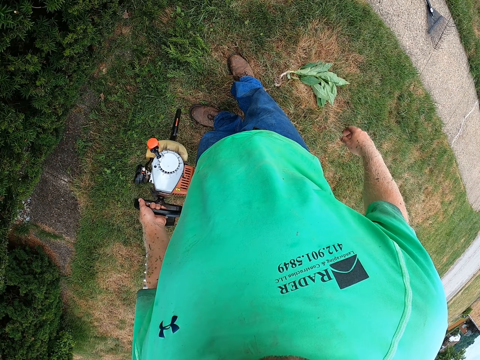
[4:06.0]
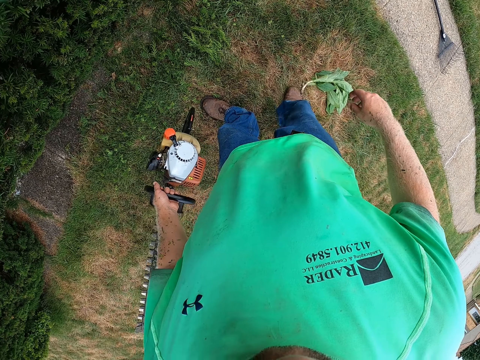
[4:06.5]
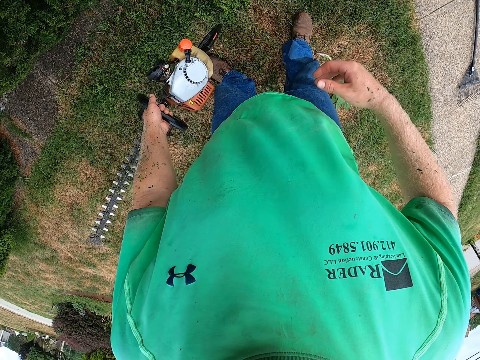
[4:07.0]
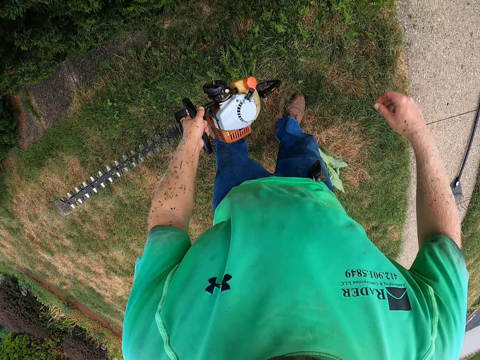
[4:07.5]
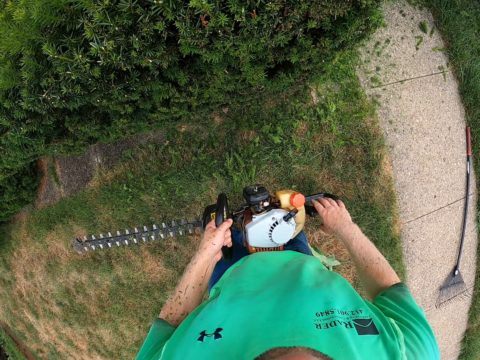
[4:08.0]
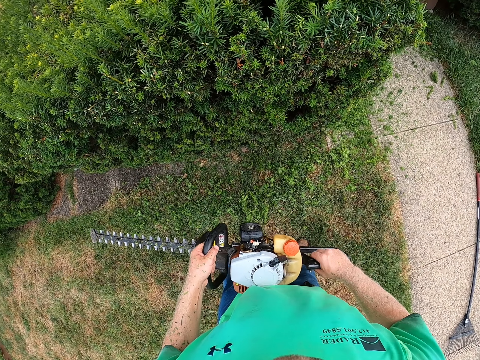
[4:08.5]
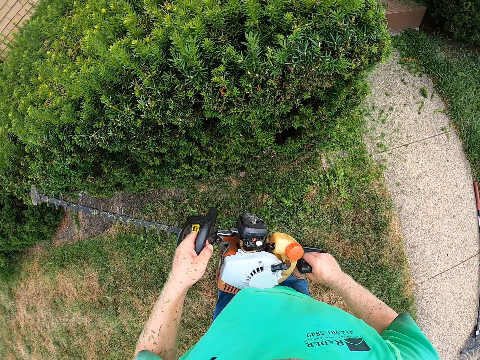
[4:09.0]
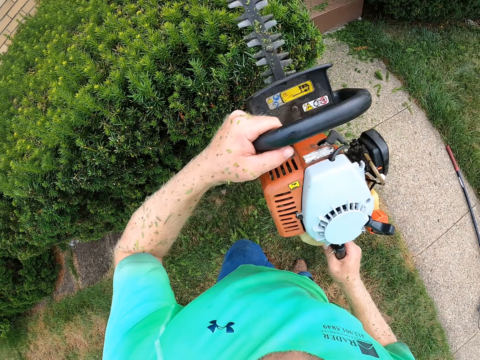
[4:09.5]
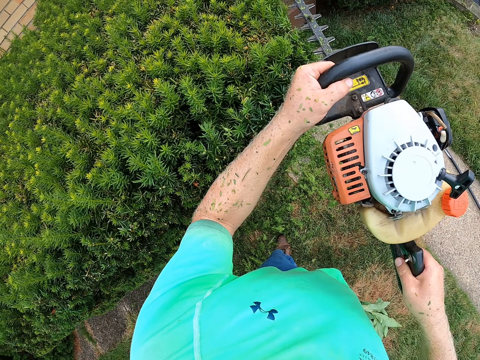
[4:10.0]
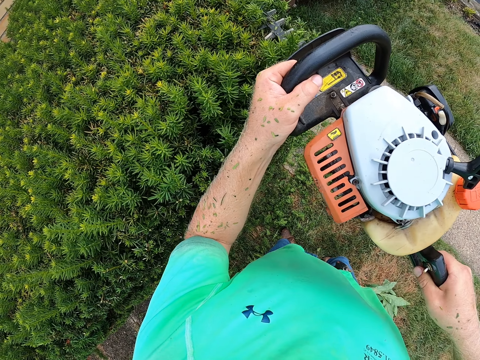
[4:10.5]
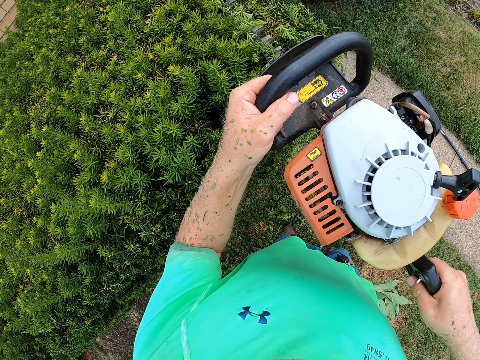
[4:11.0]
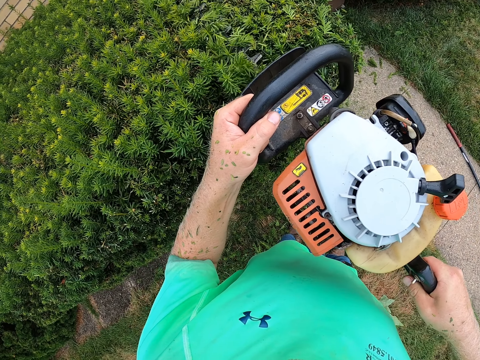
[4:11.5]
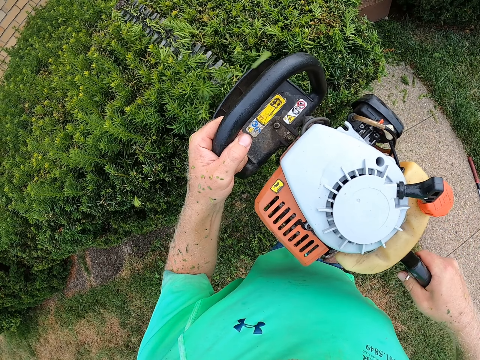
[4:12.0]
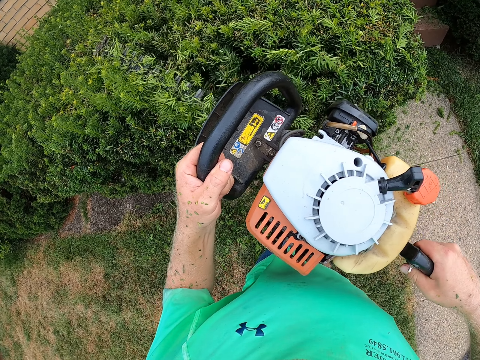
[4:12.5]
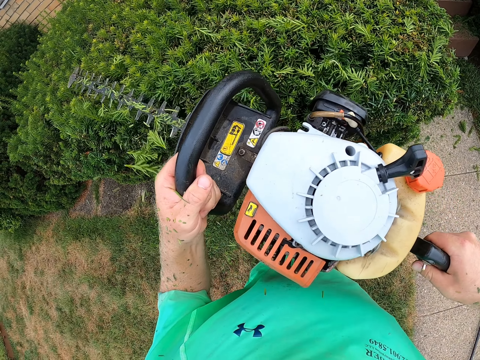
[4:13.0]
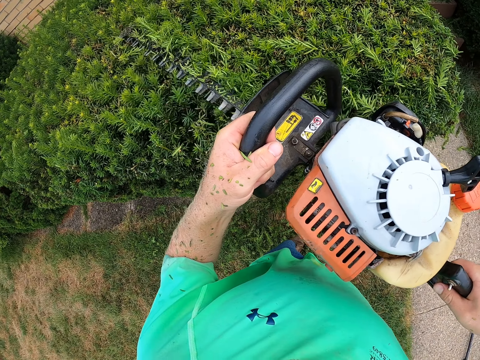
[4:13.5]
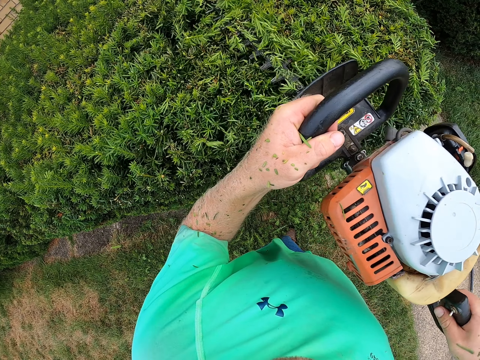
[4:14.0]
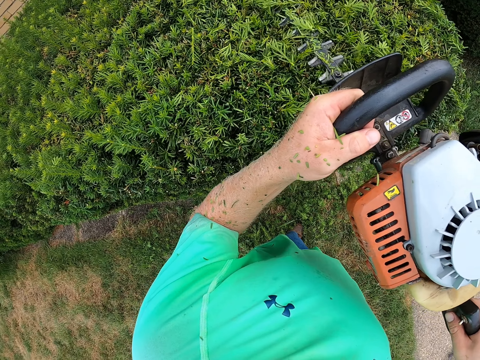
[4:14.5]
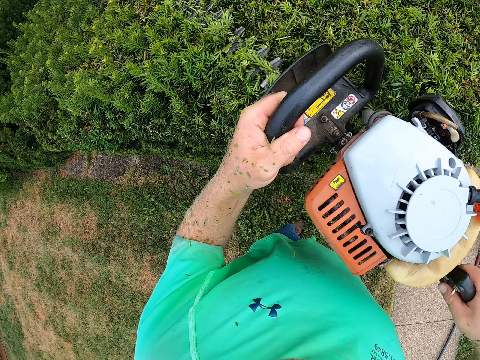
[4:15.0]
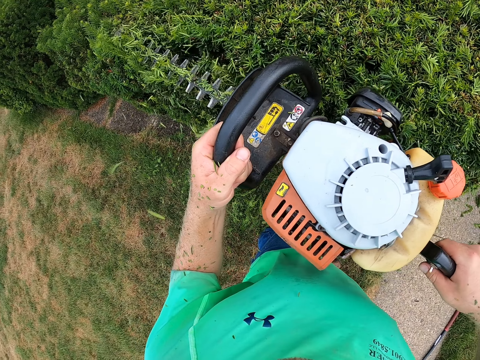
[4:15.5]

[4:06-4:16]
The camera wearer holds the hedge cutter with both hands. They trim the flowerbed with the hedge cutter in both hands.

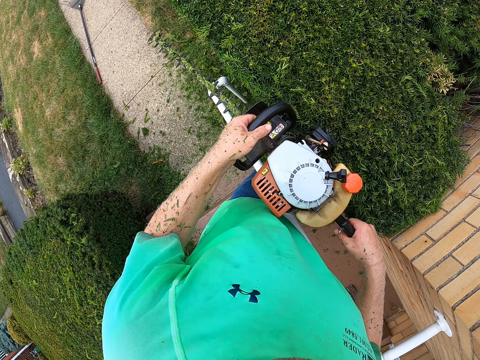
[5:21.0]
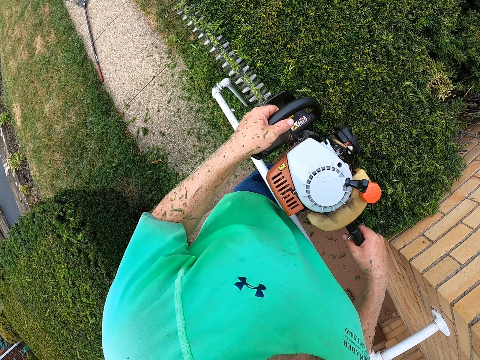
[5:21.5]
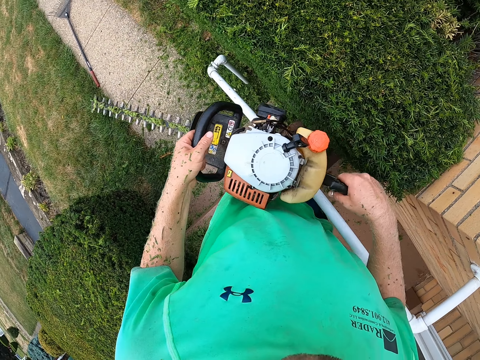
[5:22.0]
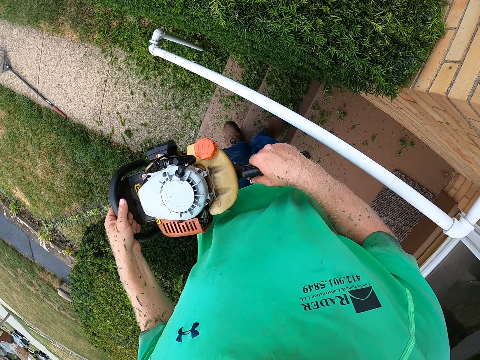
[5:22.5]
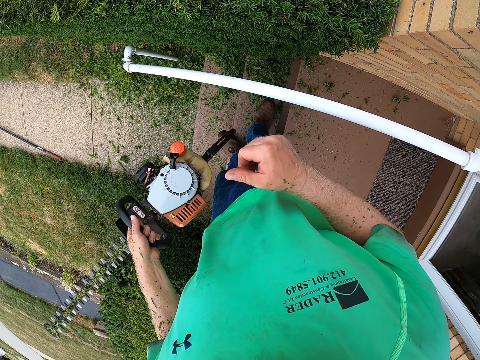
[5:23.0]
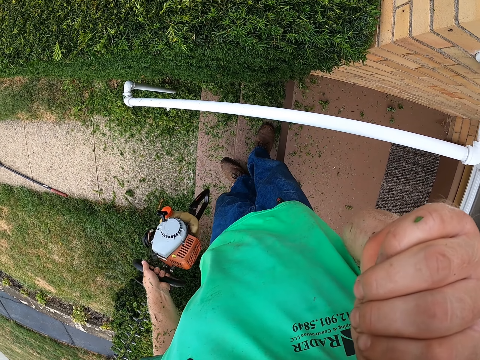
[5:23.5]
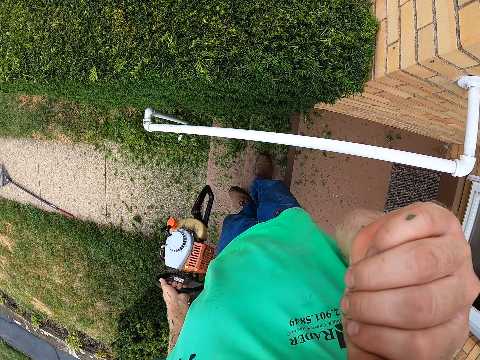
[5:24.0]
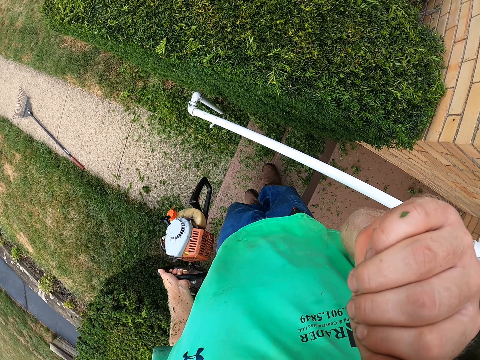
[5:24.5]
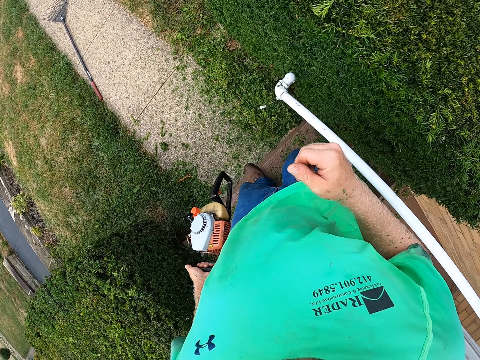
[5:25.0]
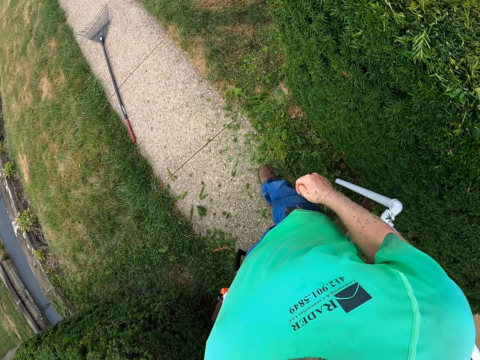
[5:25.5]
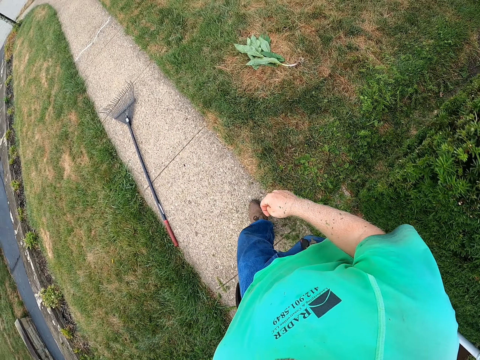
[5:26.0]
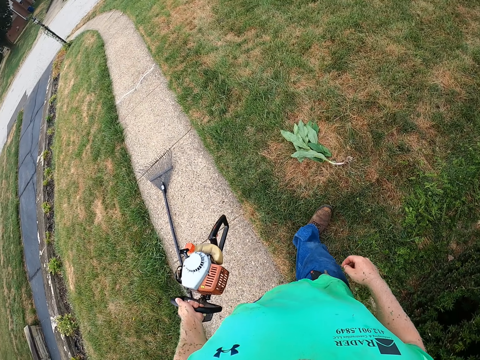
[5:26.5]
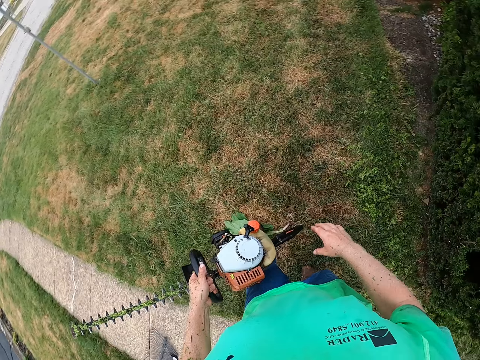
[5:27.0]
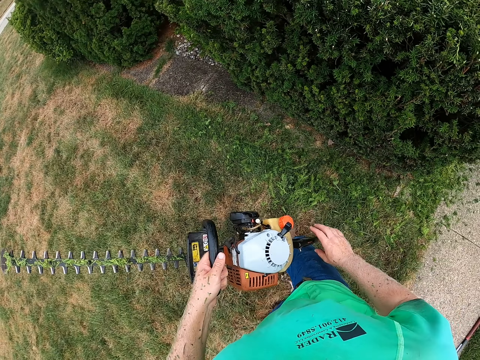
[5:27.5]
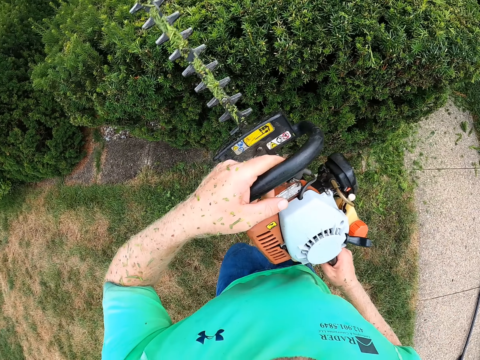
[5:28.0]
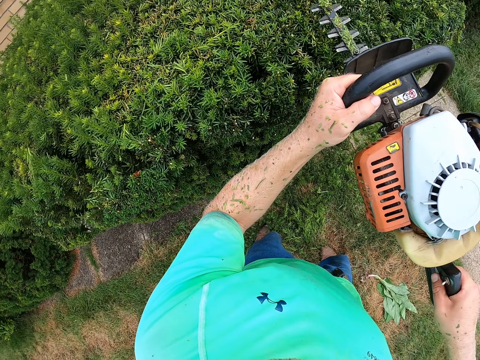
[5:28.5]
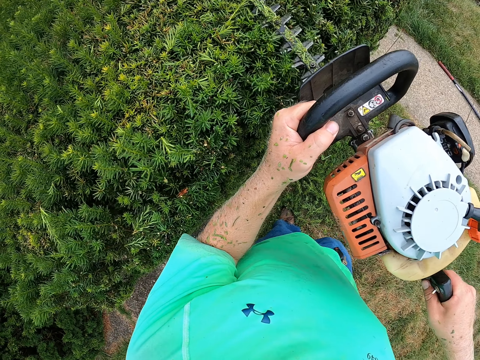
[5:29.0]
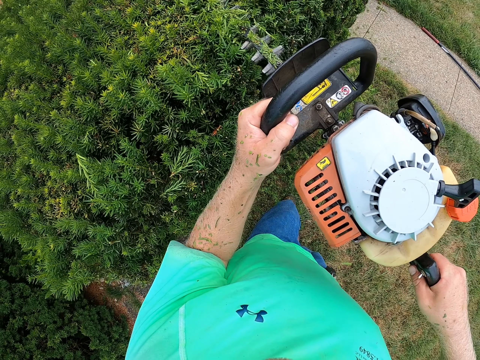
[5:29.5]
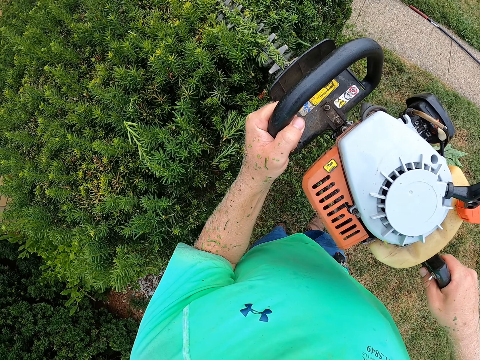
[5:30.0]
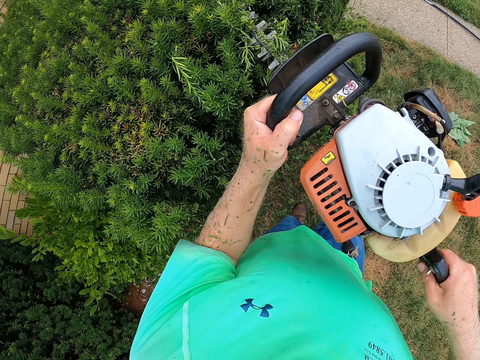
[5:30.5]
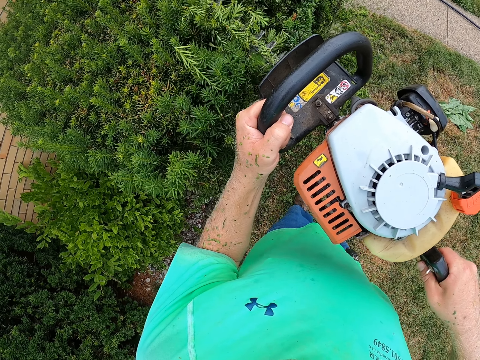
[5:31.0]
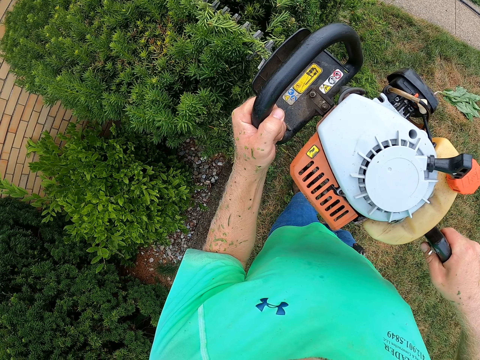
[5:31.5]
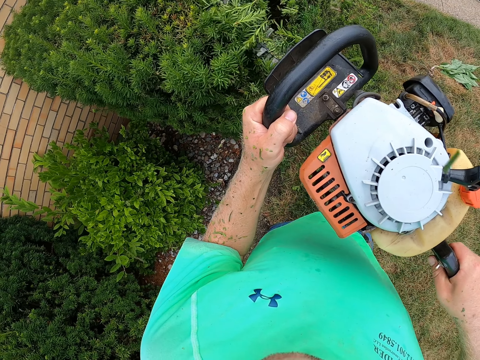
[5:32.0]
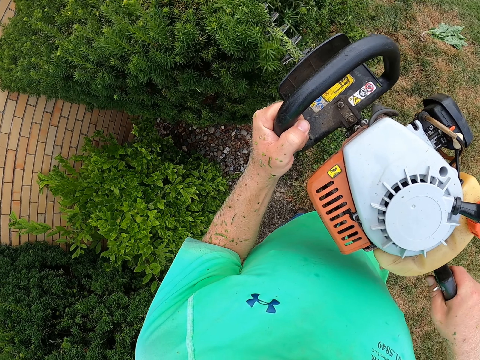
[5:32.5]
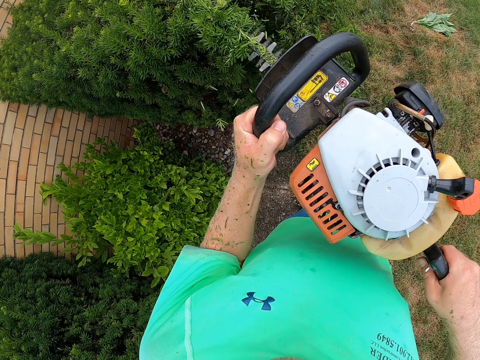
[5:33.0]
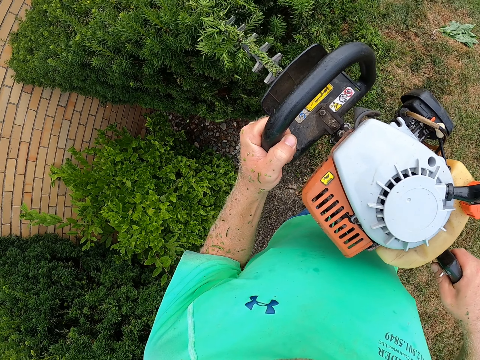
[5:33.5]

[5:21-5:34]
The camera wearer cleans his nose with his right hand. He walks in the field. He grabs the back handle of the hedge trimmer in his left hand with his right hand. He trims the plant with the hedge trimmer in both hands.

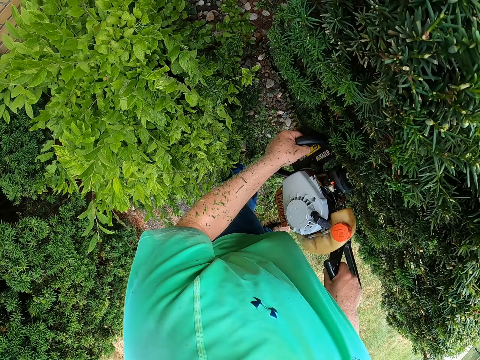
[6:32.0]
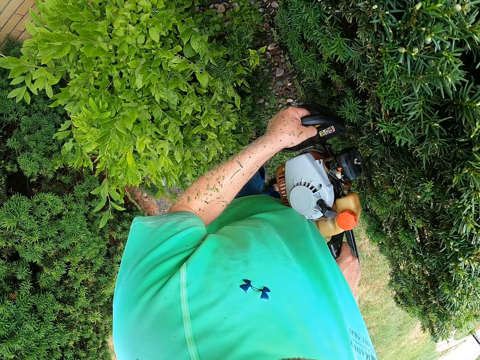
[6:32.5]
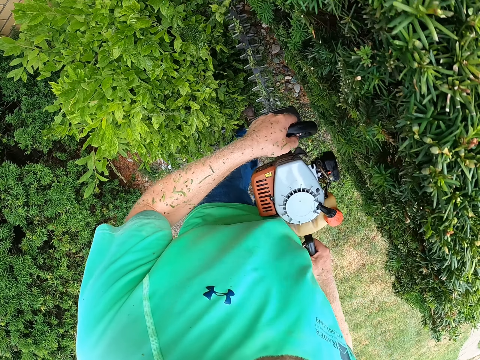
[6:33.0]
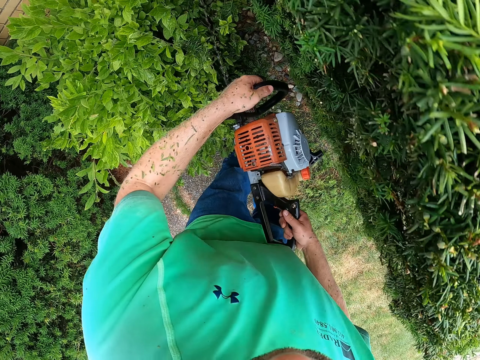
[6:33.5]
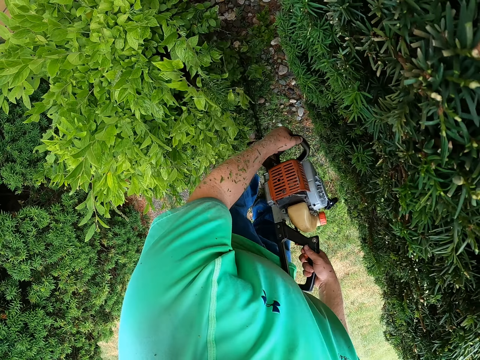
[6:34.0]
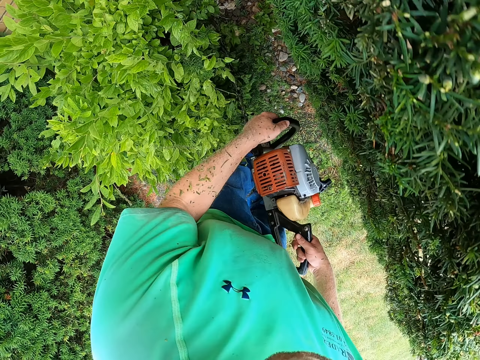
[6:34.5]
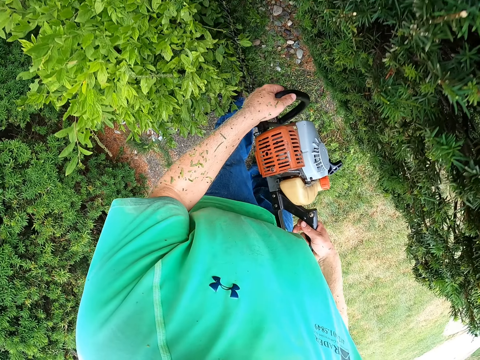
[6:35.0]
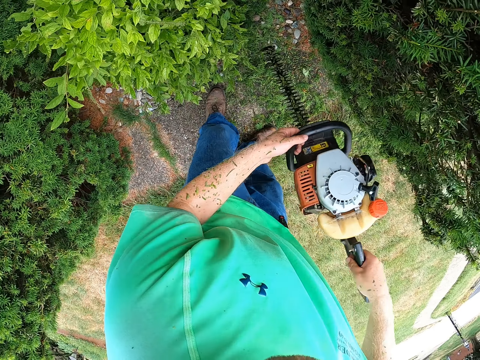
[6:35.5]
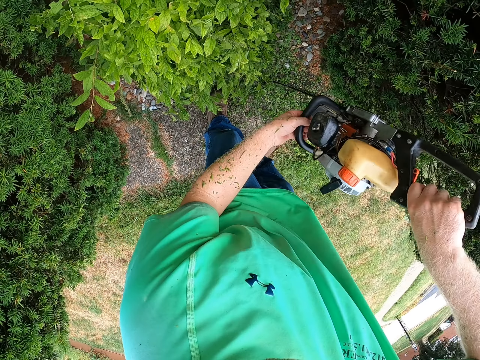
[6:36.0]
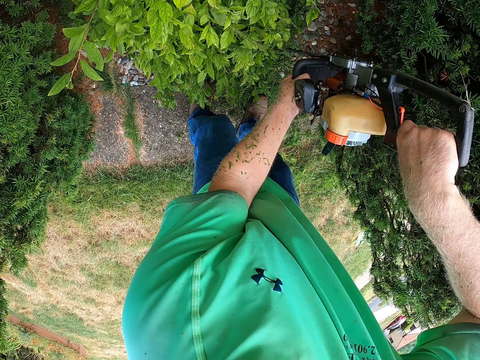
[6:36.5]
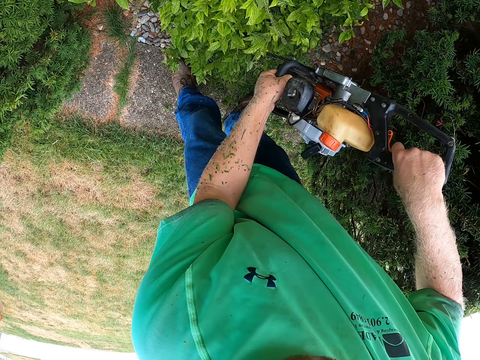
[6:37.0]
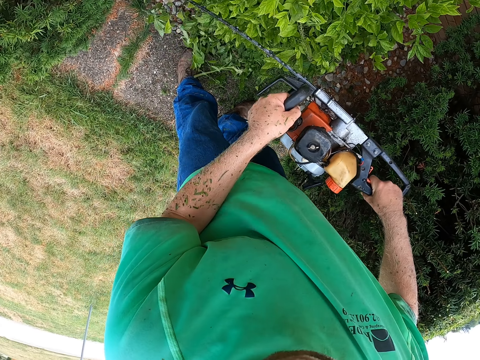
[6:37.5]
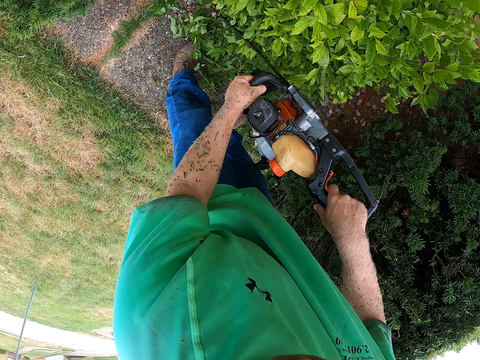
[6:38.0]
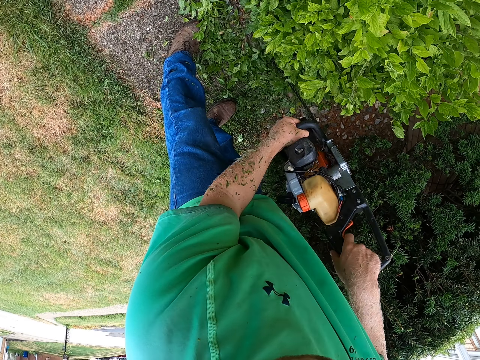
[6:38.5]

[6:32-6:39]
The camera wearer trims a plant with the hedge trimmer in both hands.
